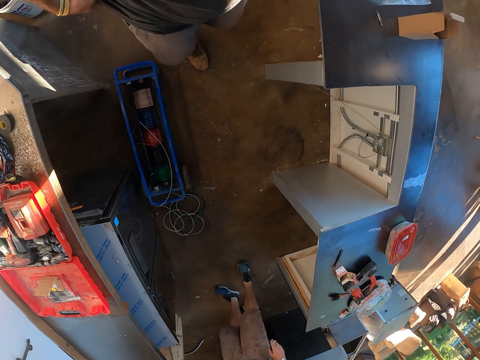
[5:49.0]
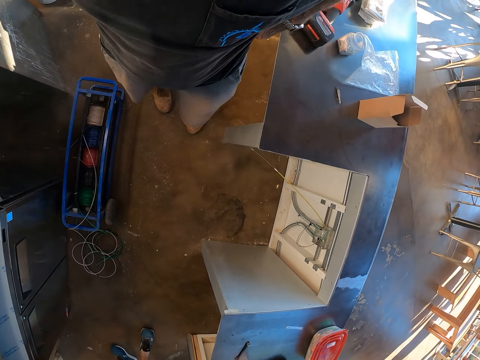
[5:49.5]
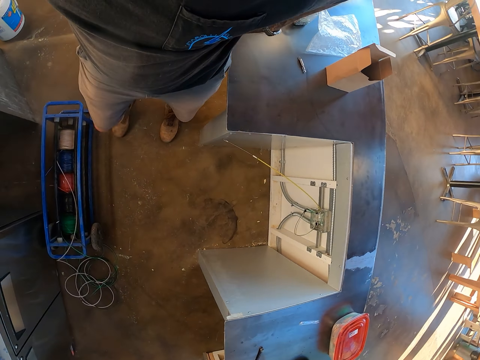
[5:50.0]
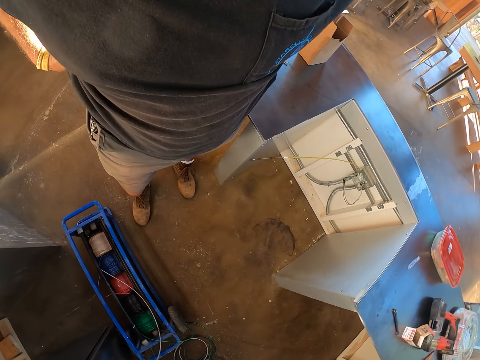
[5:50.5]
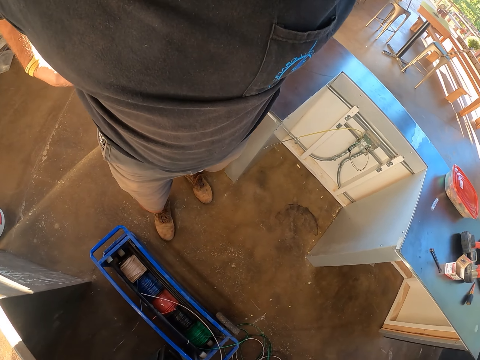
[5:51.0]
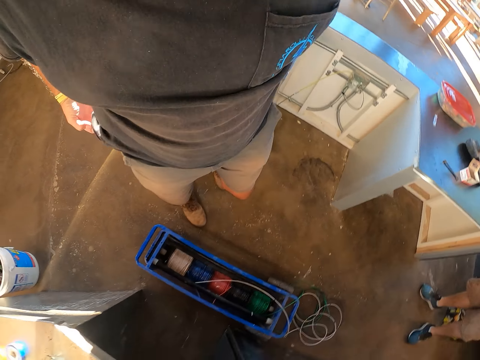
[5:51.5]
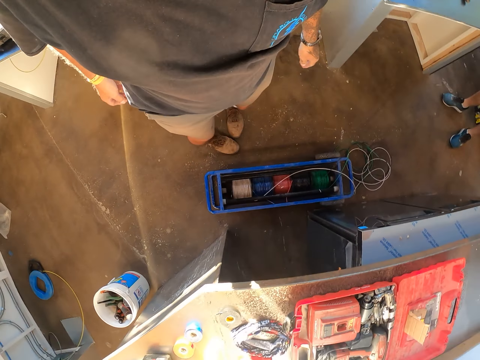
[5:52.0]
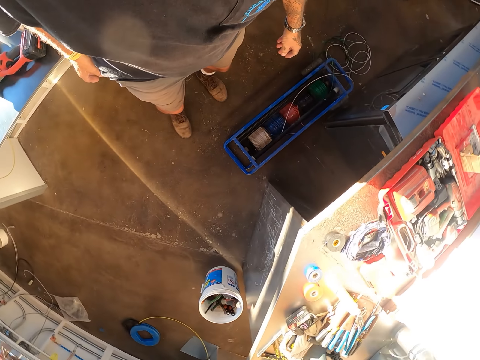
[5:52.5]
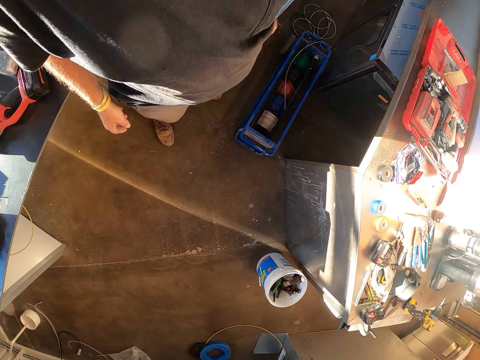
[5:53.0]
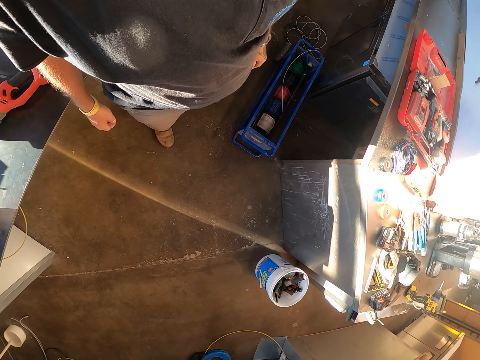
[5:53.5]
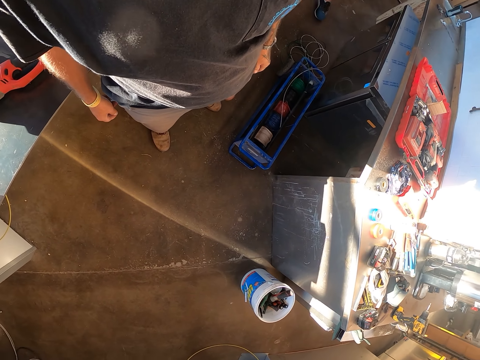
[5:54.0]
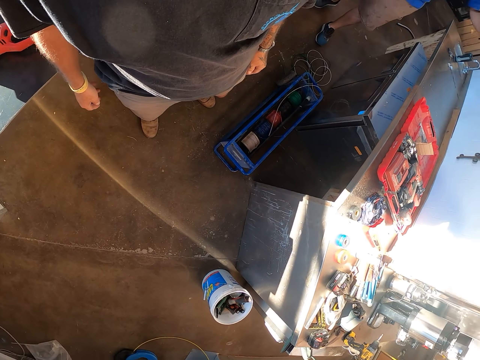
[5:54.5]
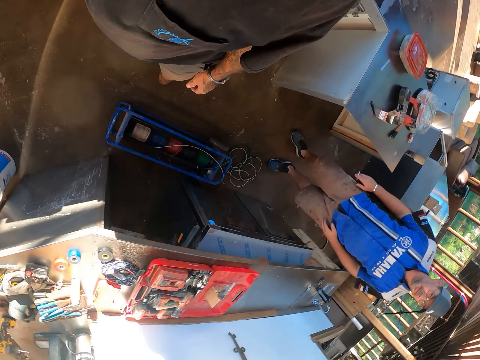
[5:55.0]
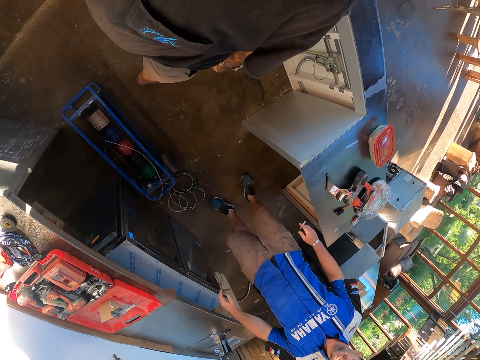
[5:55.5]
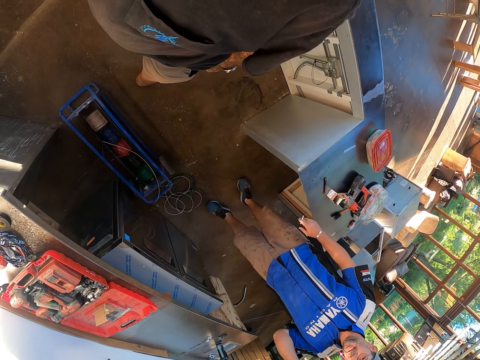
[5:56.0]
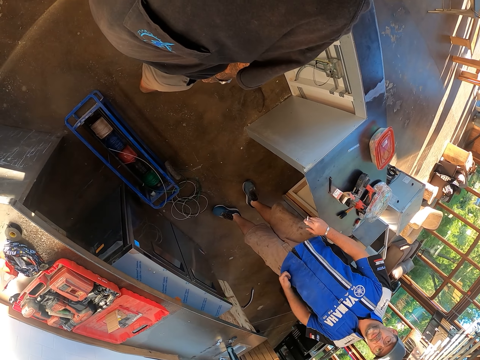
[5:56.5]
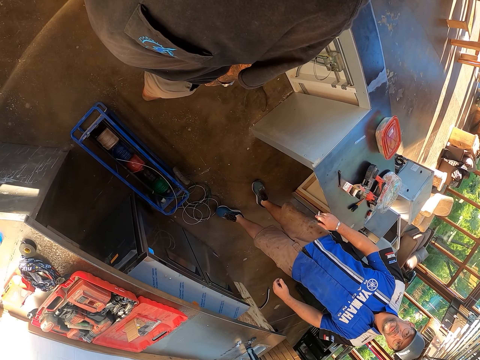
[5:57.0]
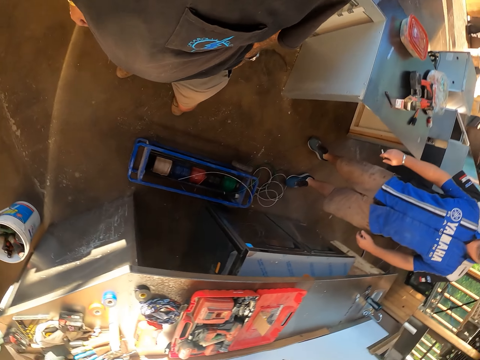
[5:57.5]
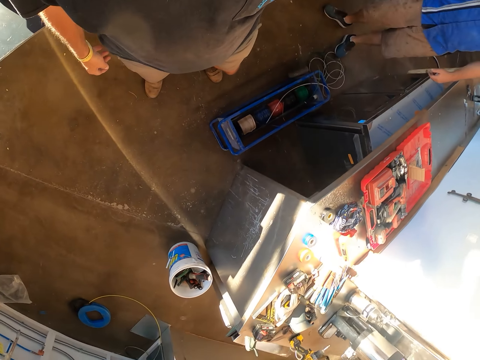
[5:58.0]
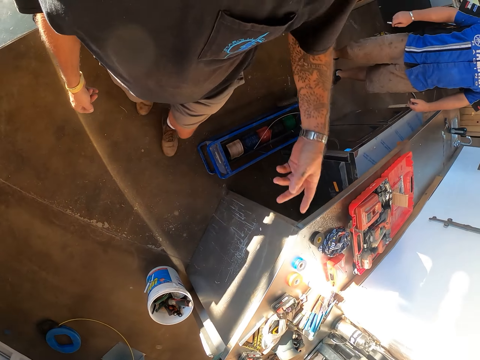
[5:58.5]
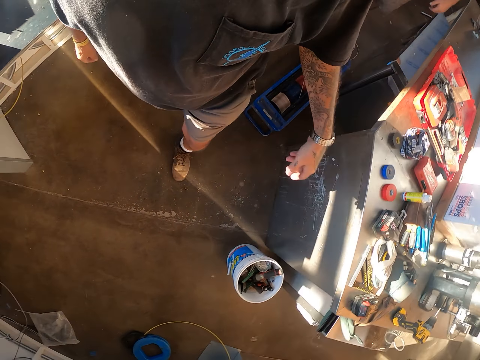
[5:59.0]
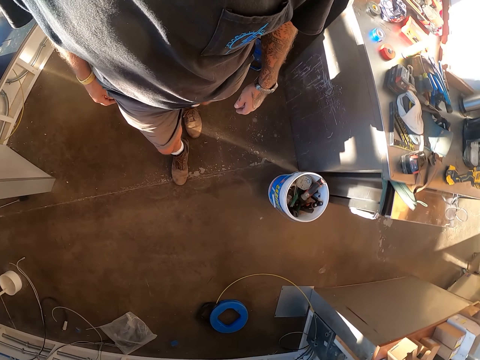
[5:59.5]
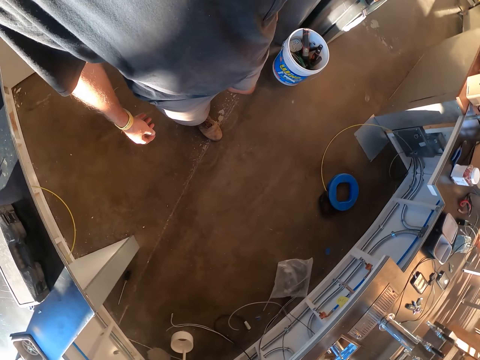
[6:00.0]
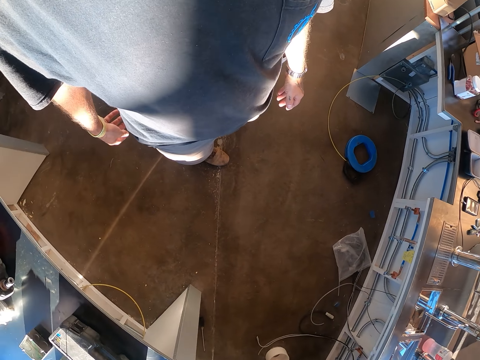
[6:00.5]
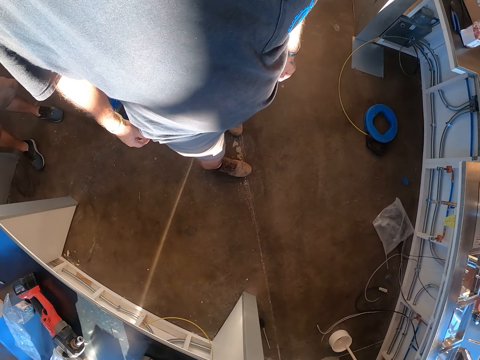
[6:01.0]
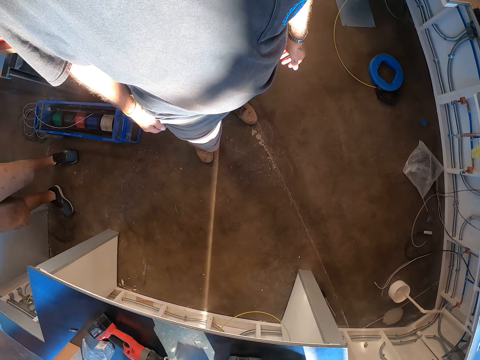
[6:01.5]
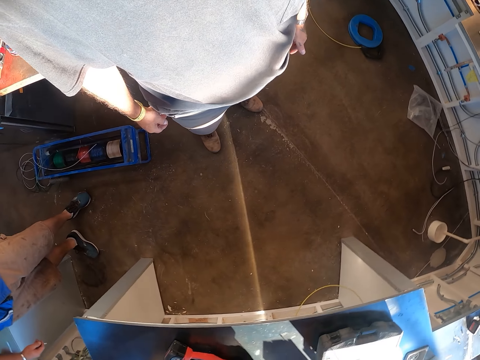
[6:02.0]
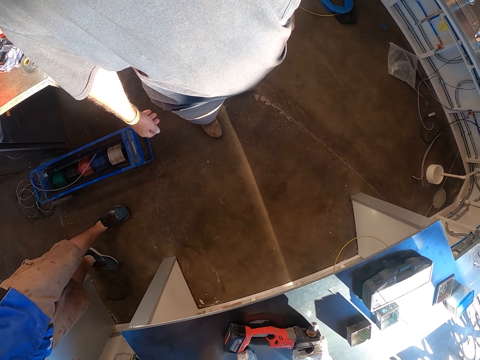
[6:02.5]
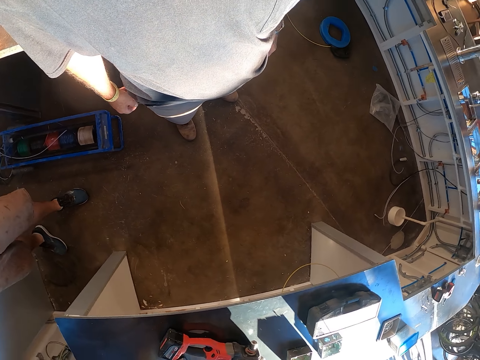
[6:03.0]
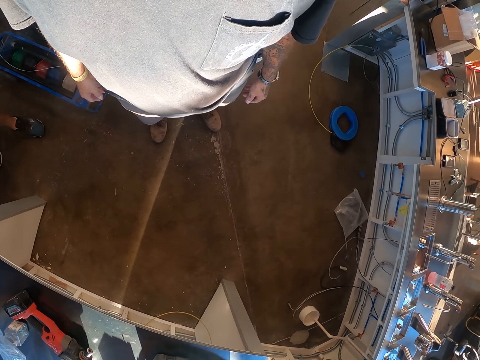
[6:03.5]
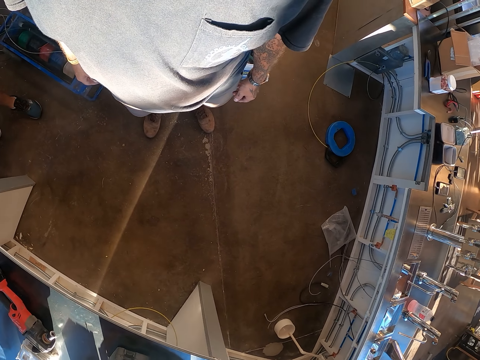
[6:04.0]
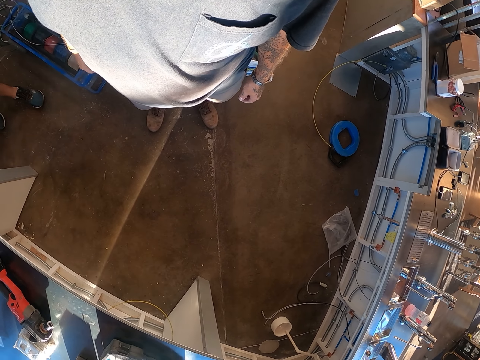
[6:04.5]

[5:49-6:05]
The camera wearer stands in the workshop. They look around. They pull up their pants. They look around. They take a step and look around.

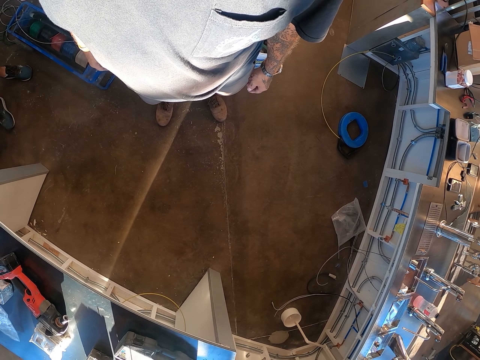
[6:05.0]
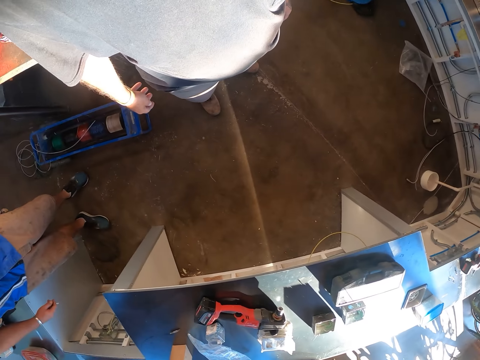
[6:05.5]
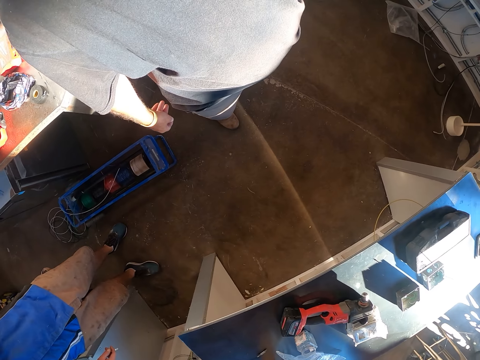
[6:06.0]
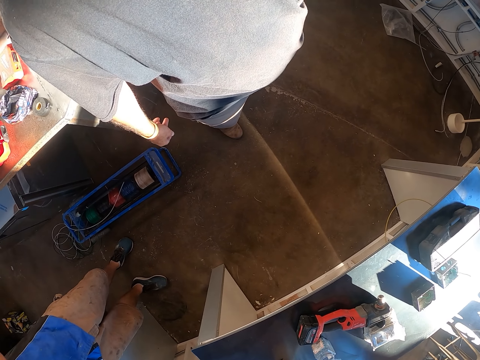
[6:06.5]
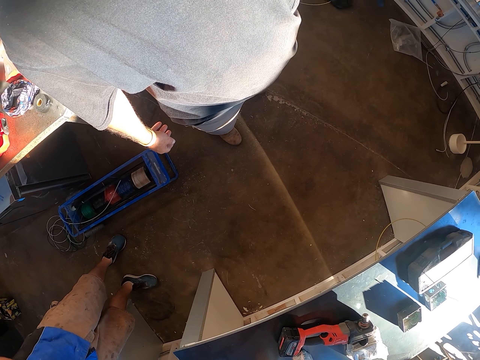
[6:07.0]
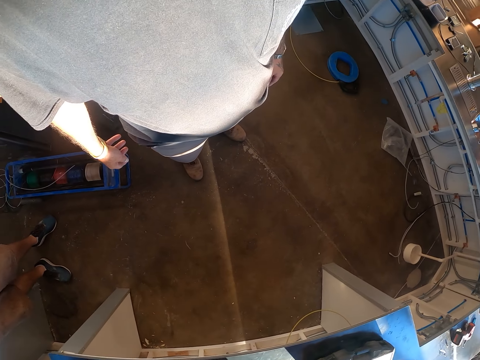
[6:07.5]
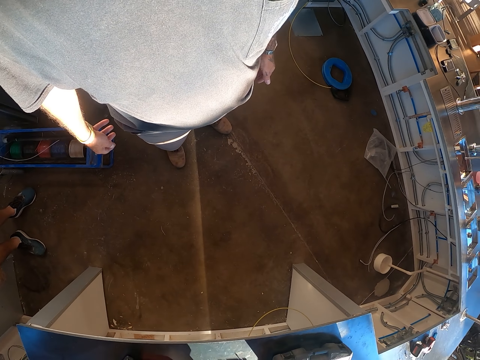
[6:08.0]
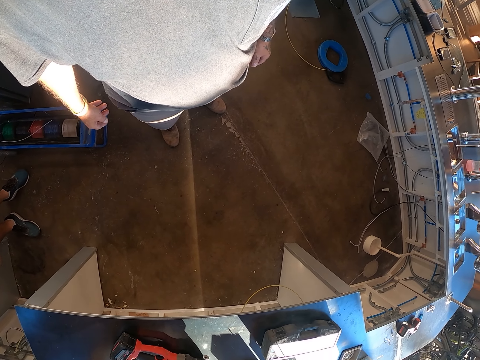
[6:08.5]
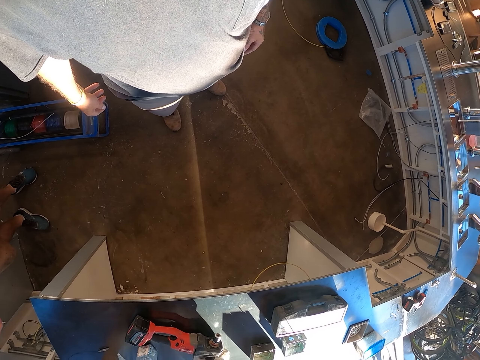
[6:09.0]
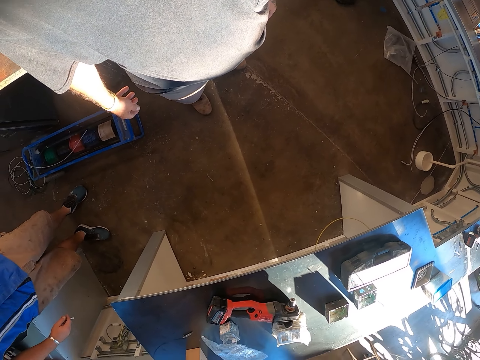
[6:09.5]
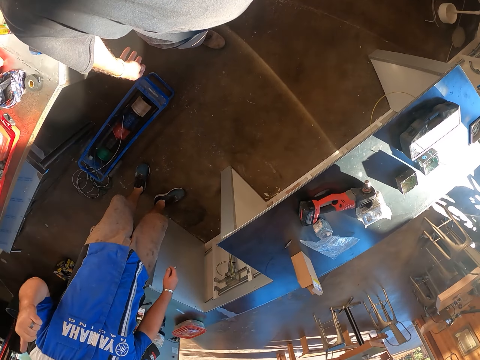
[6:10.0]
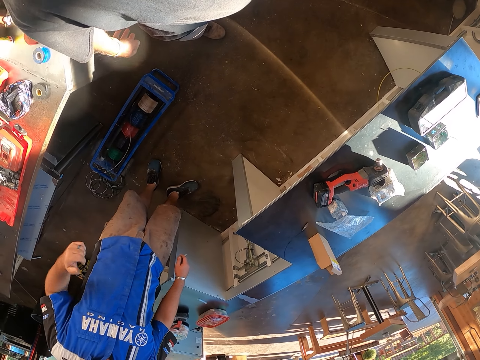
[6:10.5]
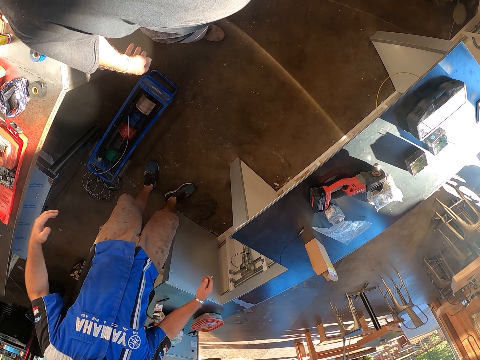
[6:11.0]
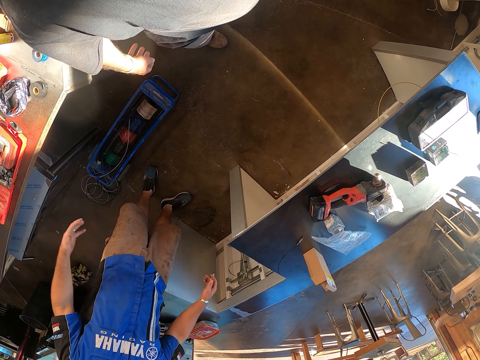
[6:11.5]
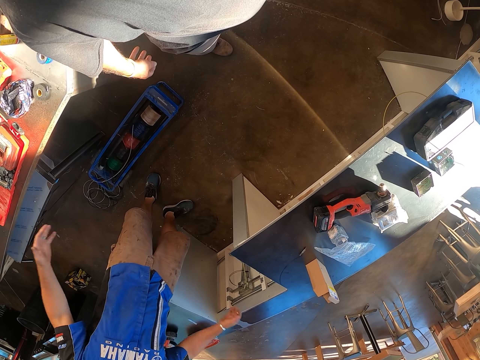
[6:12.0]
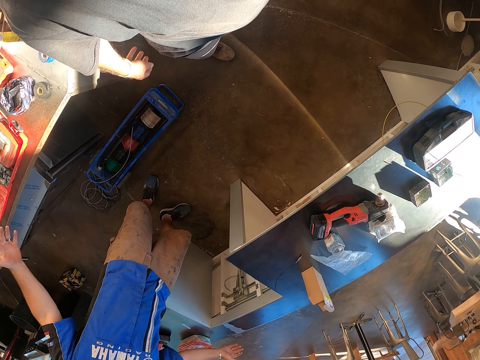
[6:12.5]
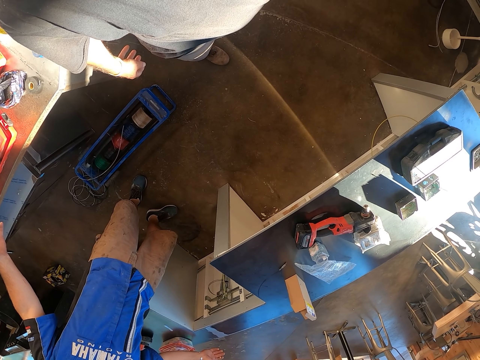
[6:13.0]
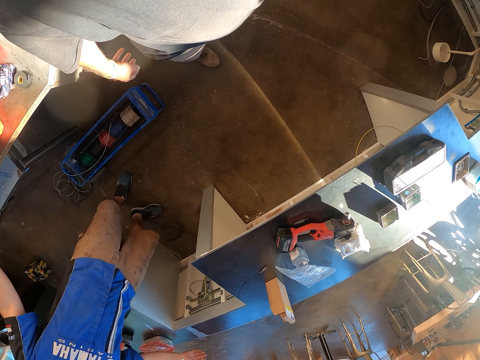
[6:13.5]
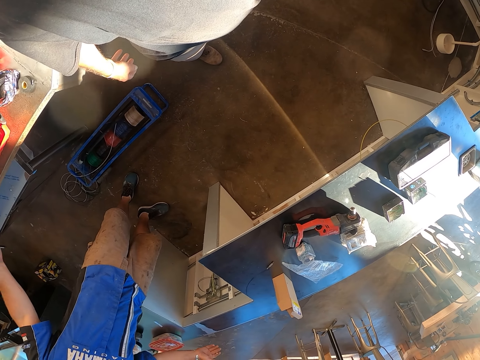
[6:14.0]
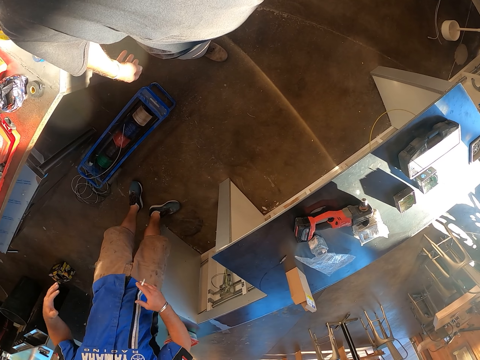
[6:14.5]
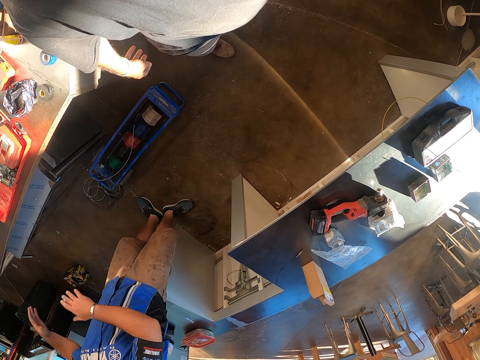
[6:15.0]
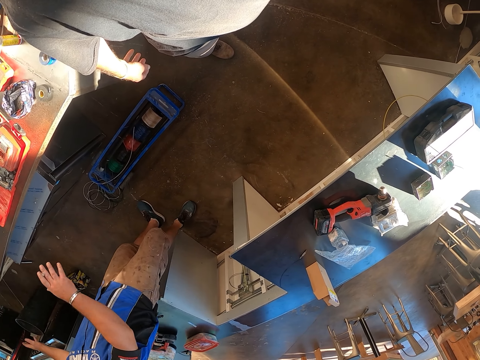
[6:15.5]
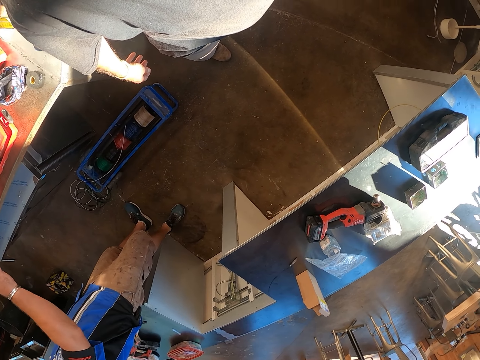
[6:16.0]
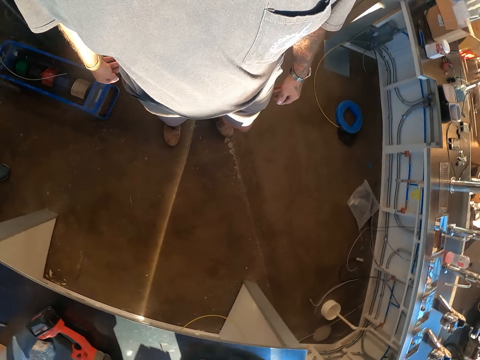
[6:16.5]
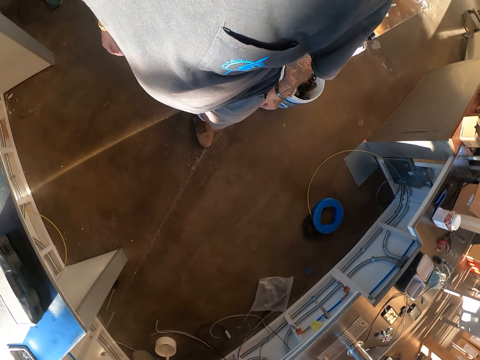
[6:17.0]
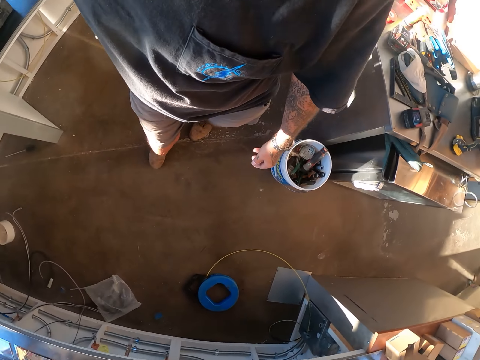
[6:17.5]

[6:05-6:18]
A man swings his hands.
